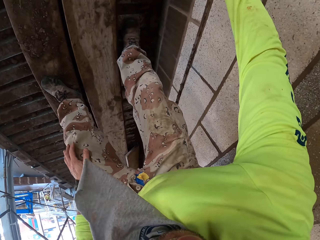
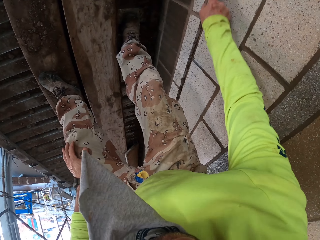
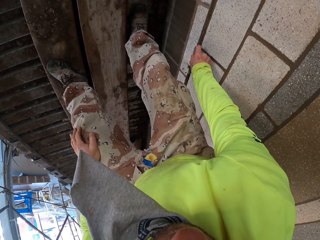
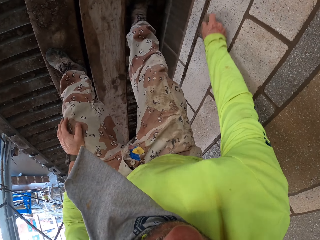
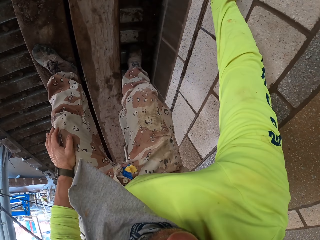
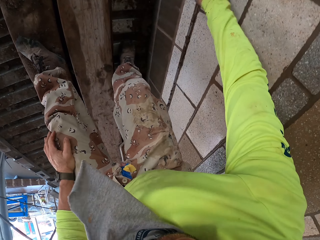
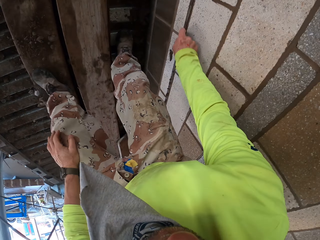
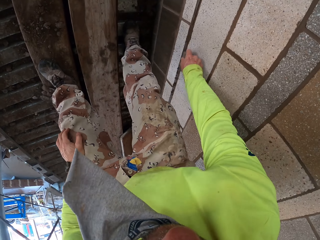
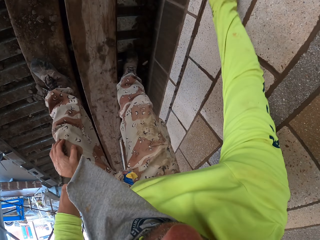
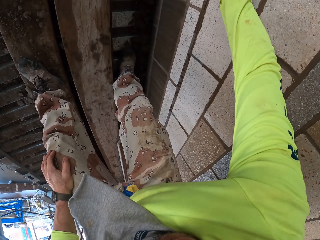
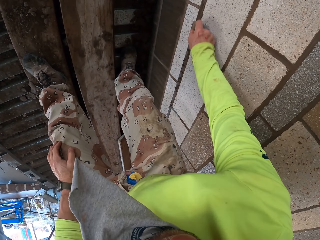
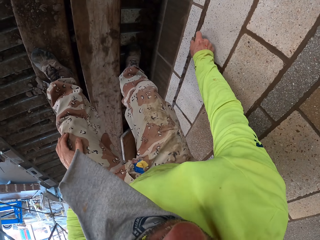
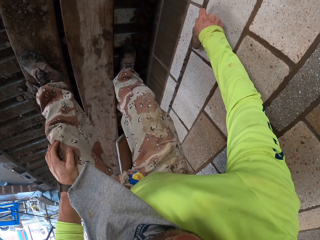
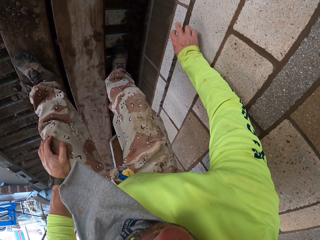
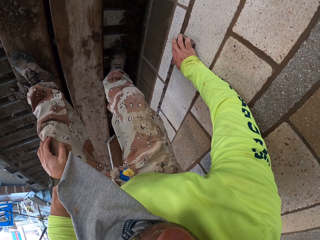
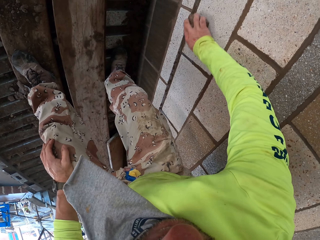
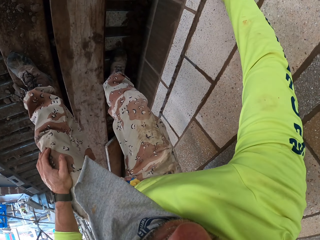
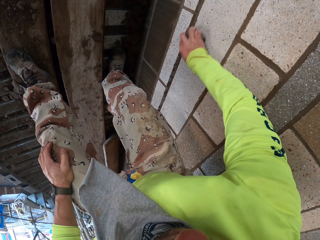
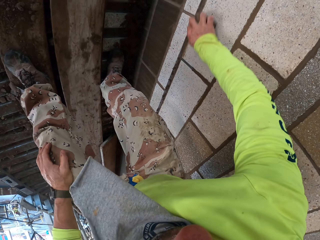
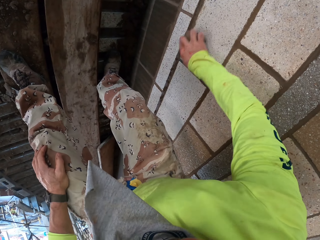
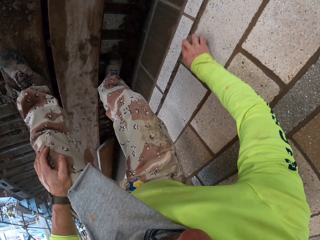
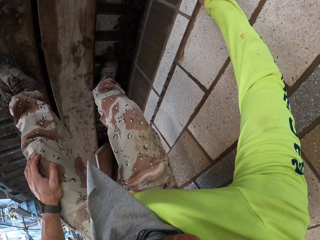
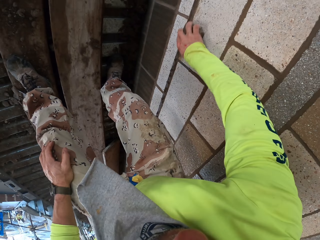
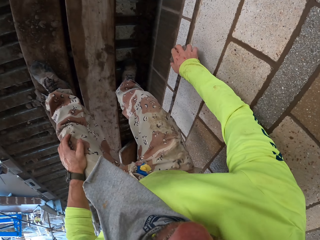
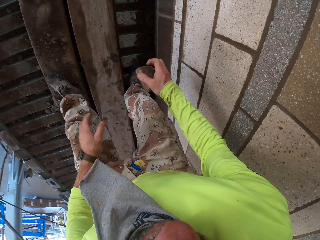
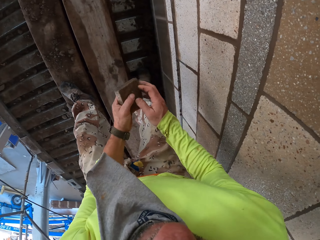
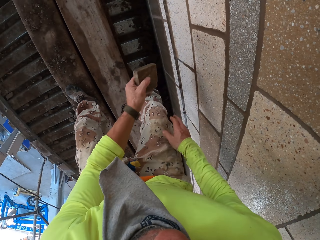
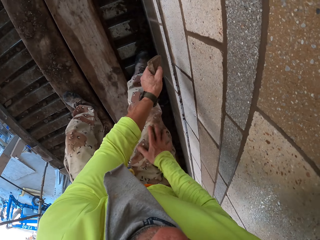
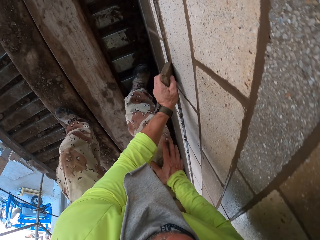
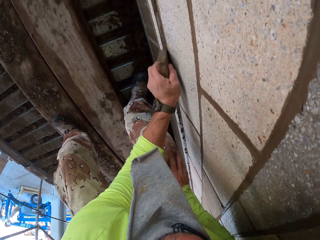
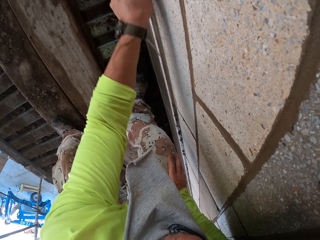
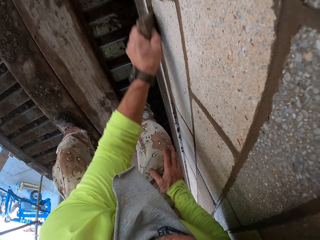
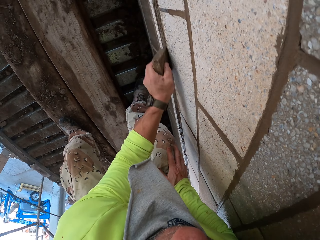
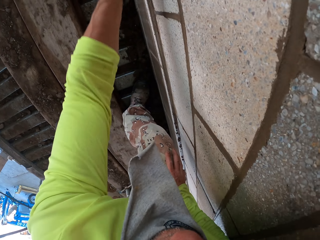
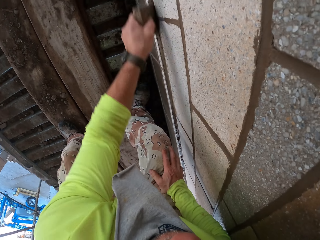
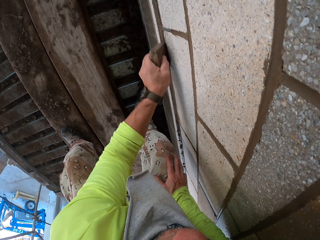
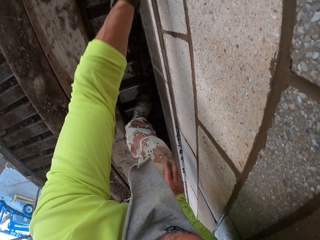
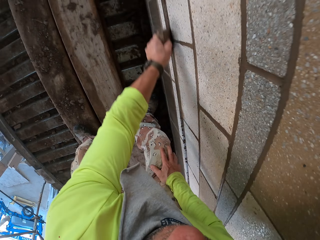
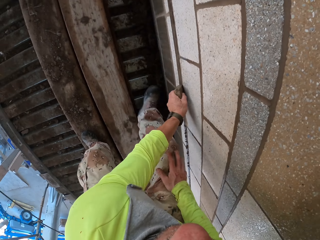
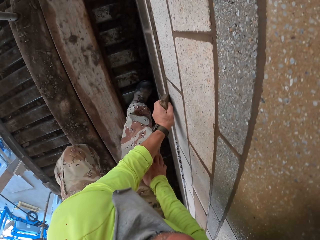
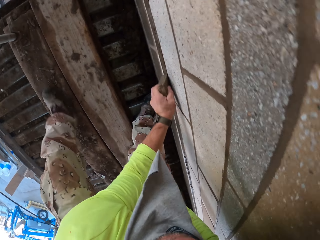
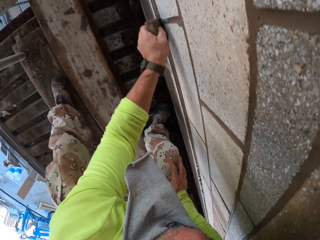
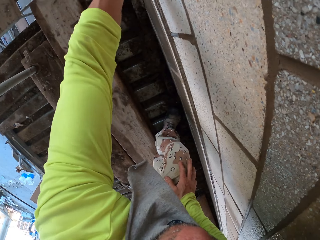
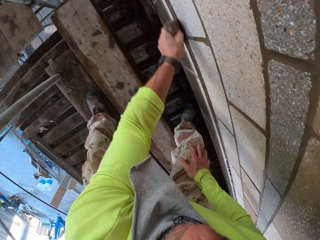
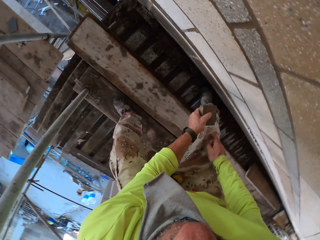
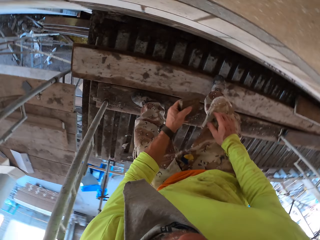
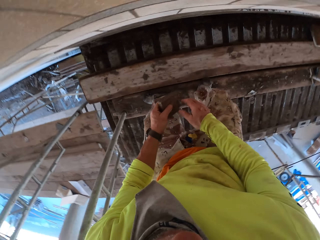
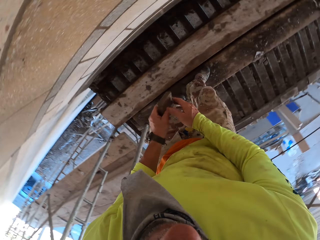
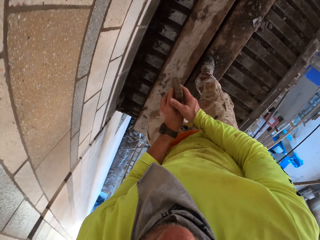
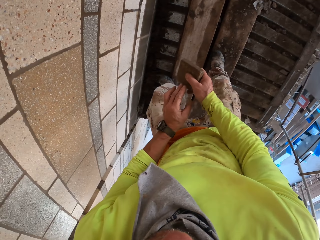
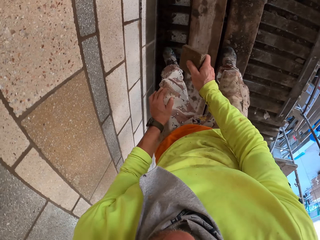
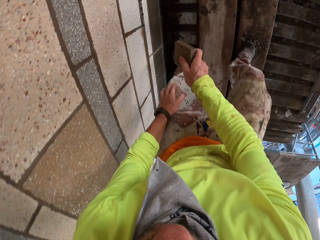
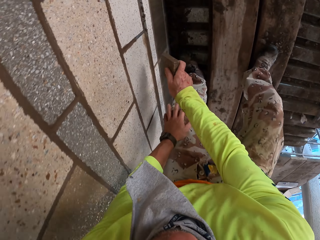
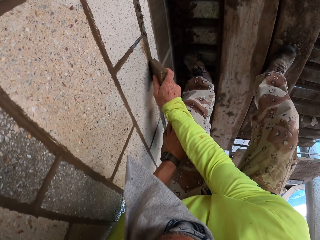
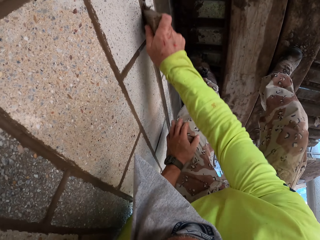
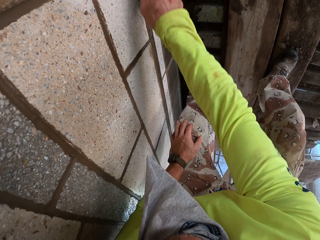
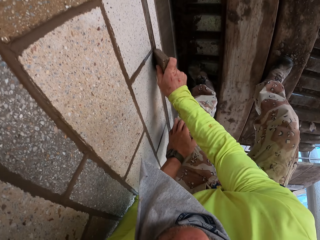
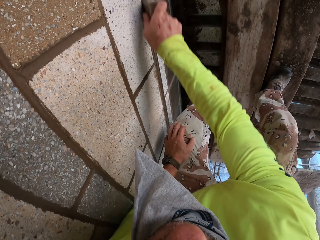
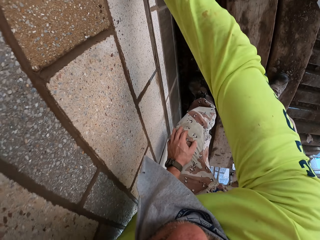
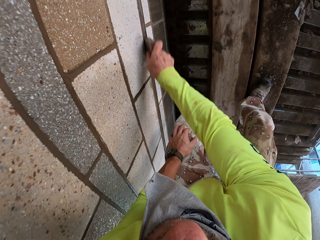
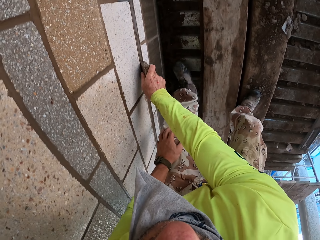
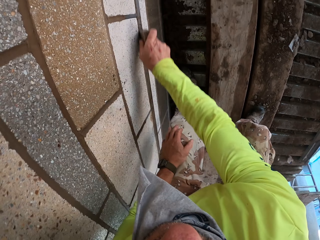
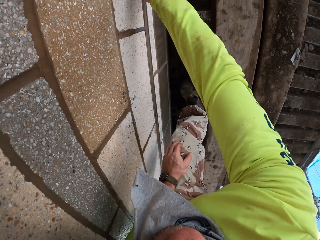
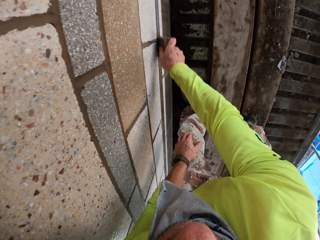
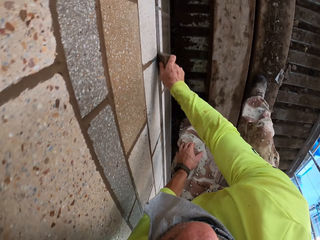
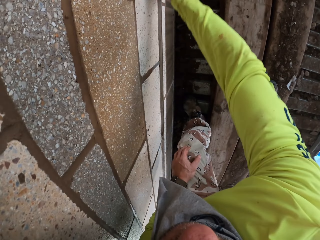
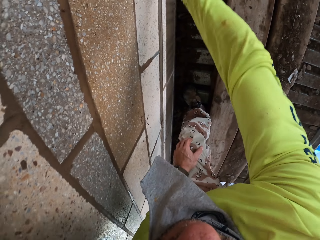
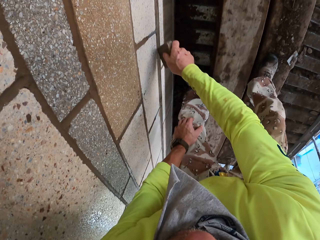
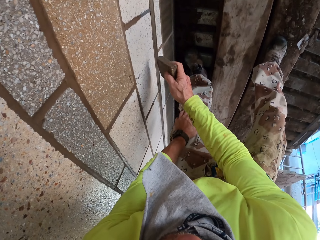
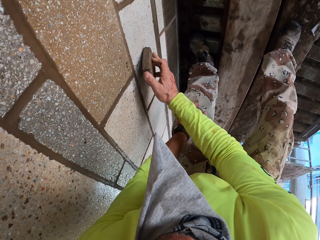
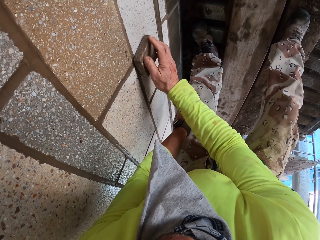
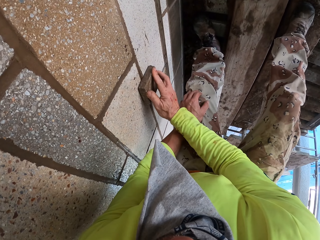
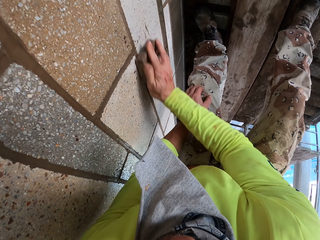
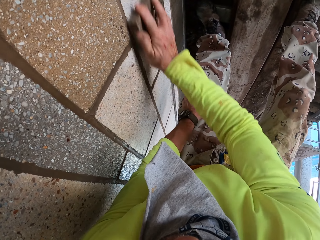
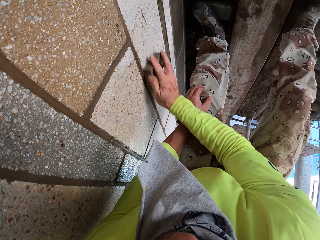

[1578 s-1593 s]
The camera wearer puts a scrubber on the left hand. They scrub a wall with the scrubber. They turn to the side. They scrub the wall with the scrubber.

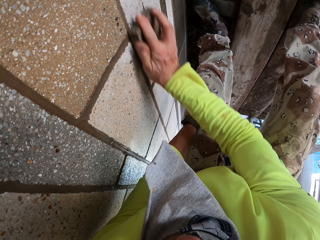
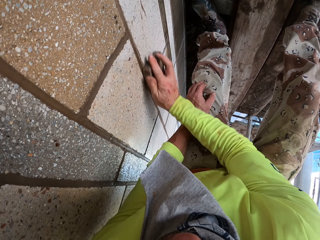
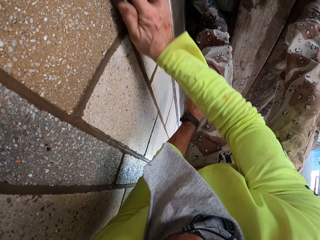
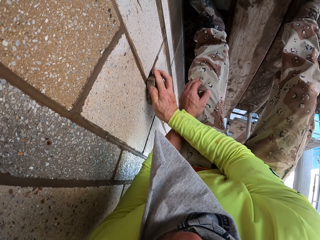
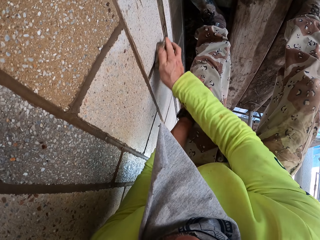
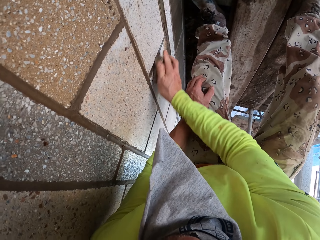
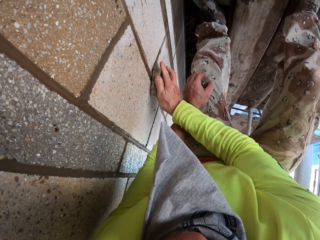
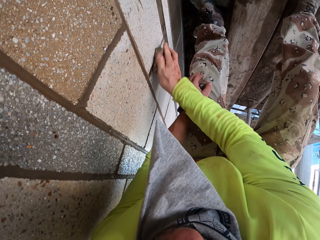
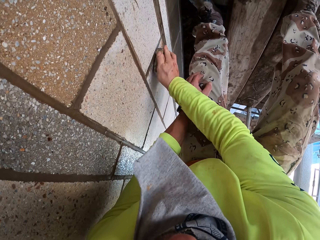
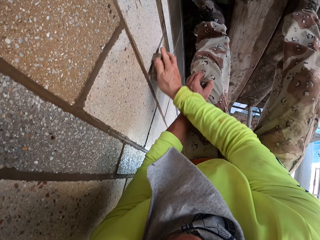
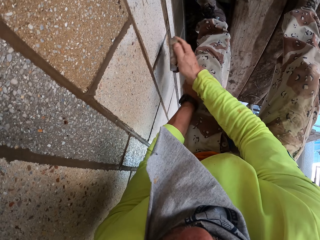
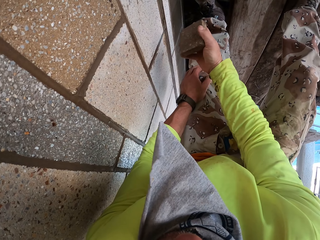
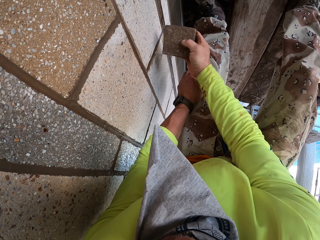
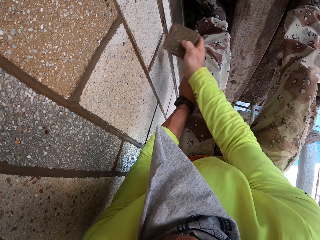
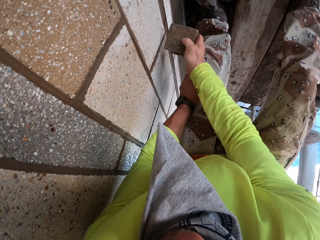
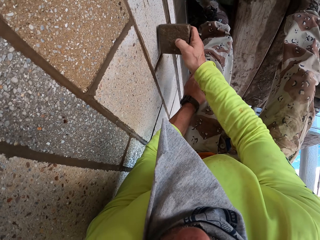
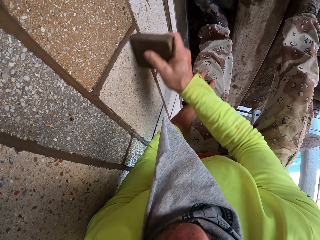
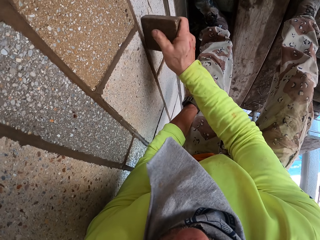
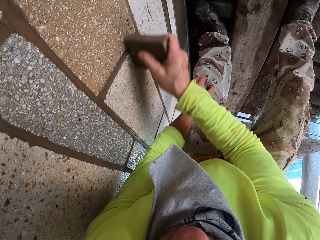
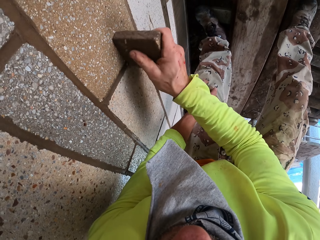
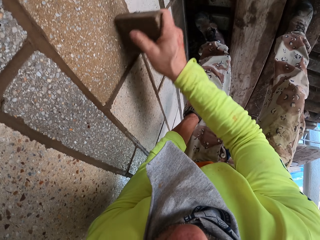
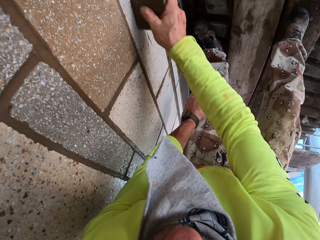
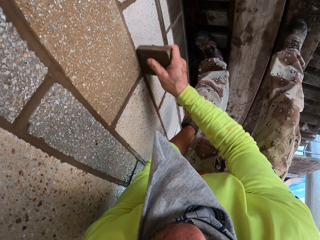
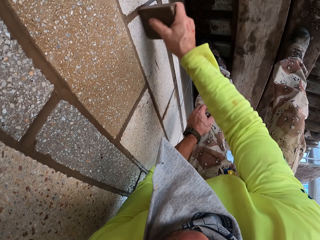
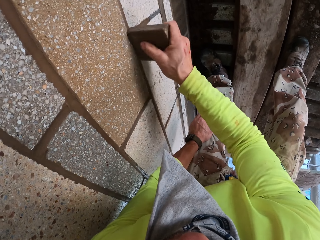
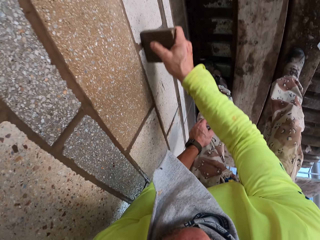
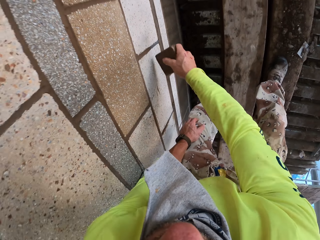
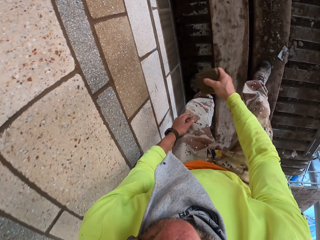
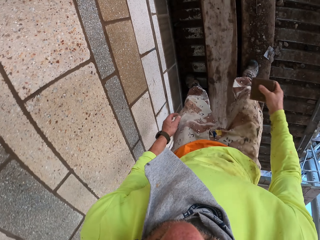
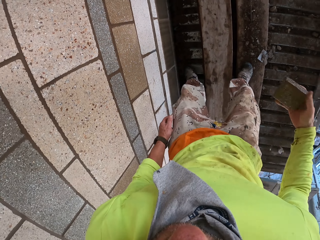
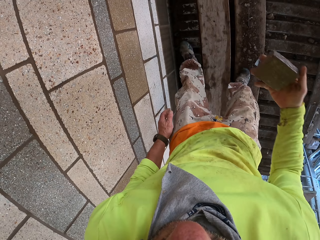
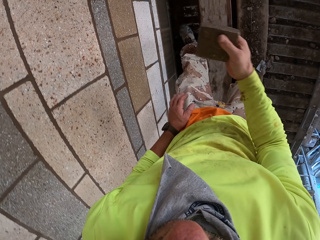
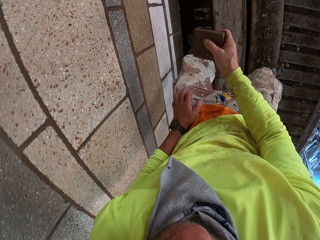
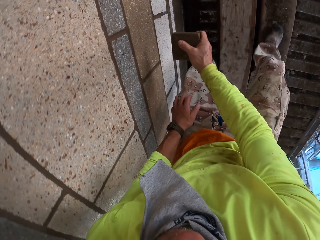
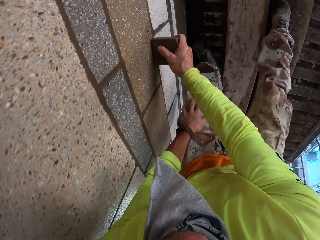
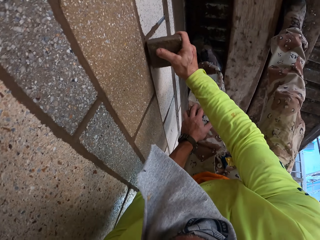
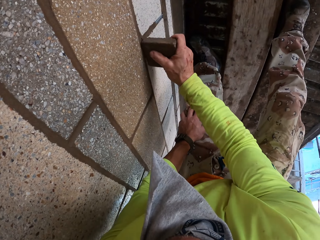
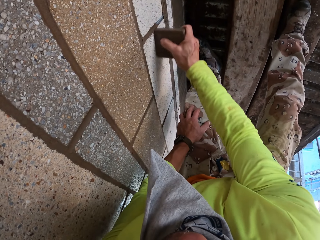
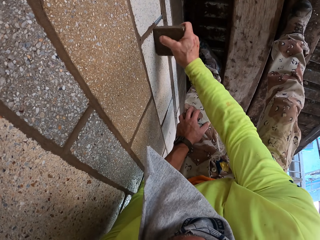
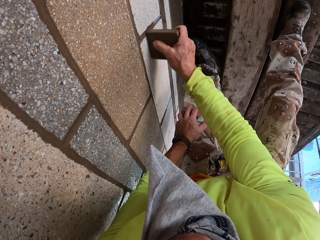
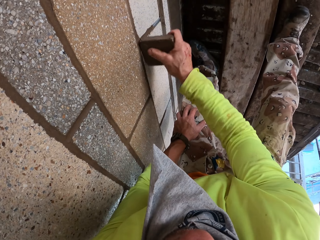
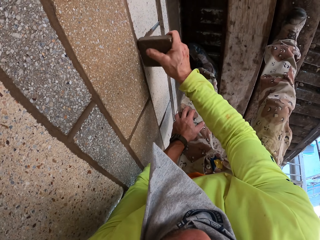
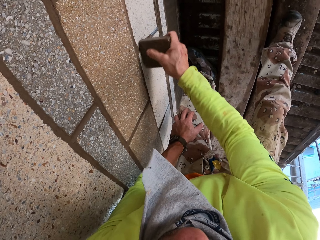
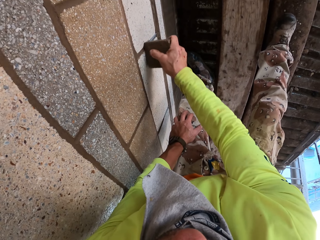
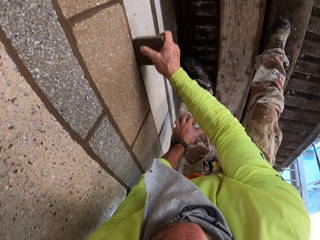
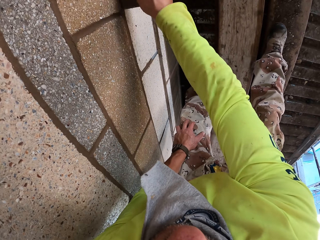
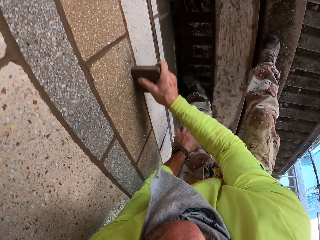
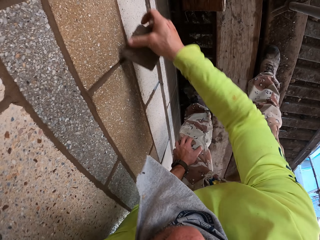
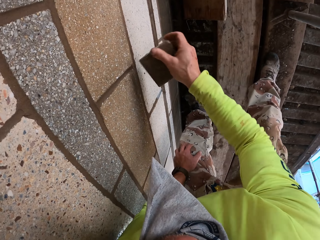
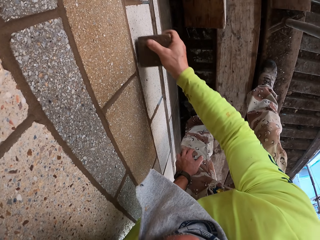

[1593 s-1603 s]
The camera wearer walks, bends down and scrubs a wall with a scrubber.
